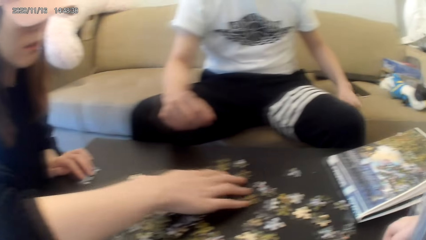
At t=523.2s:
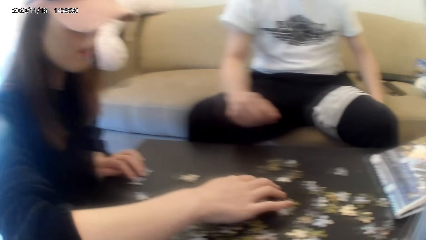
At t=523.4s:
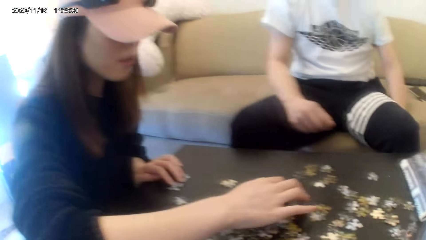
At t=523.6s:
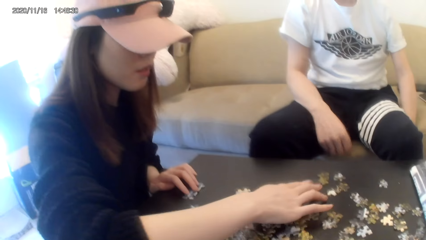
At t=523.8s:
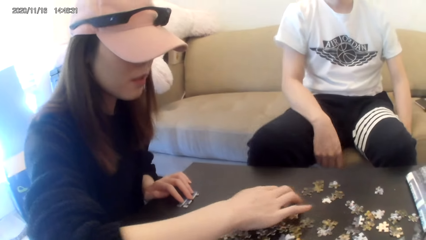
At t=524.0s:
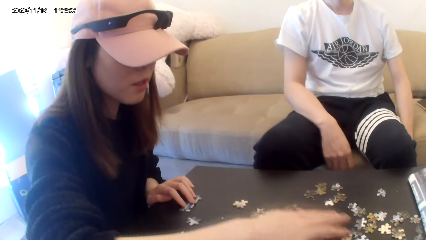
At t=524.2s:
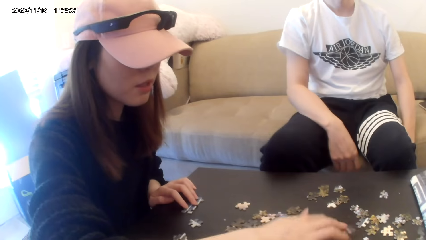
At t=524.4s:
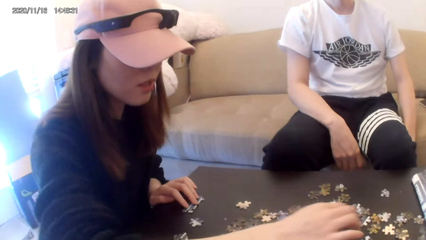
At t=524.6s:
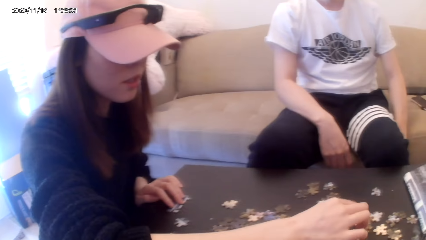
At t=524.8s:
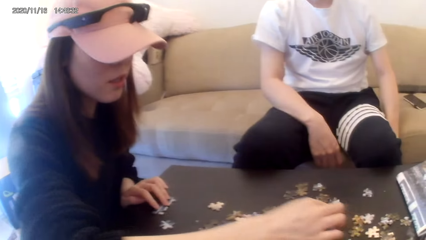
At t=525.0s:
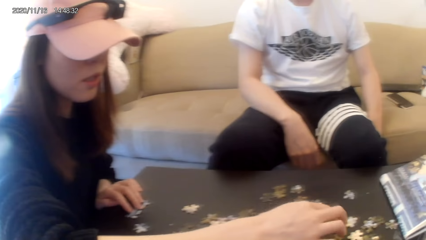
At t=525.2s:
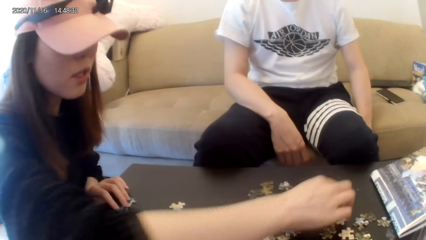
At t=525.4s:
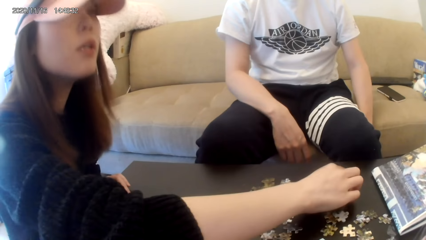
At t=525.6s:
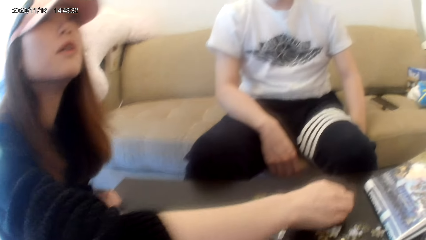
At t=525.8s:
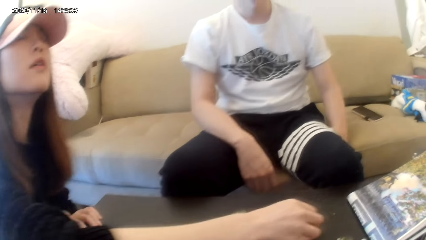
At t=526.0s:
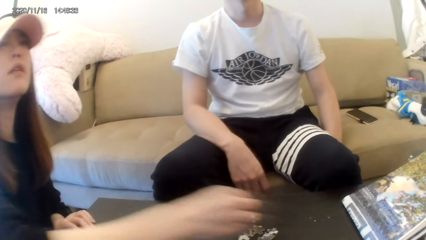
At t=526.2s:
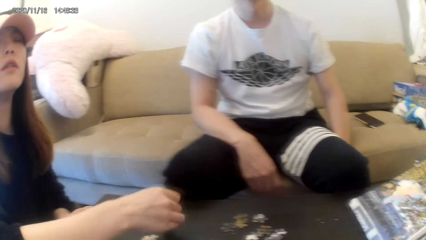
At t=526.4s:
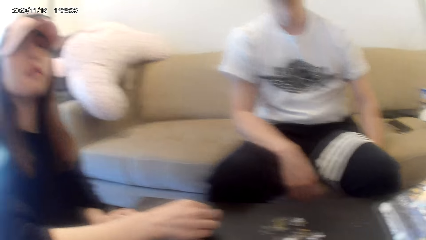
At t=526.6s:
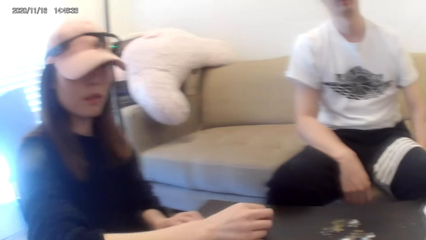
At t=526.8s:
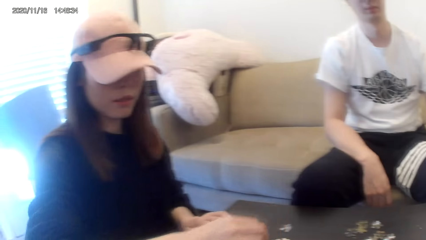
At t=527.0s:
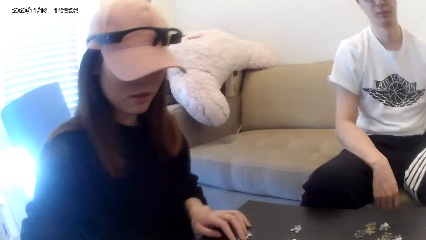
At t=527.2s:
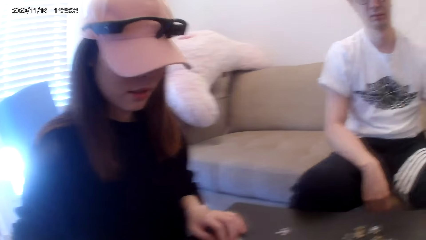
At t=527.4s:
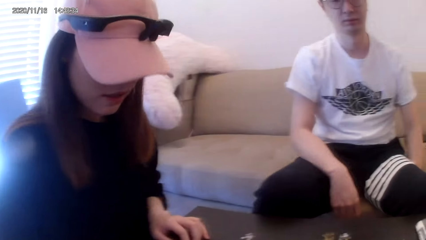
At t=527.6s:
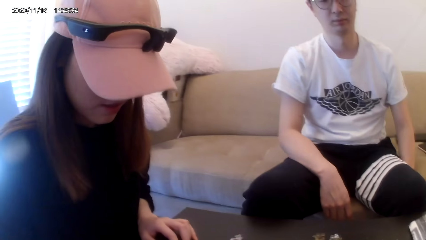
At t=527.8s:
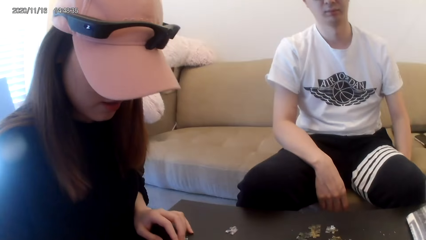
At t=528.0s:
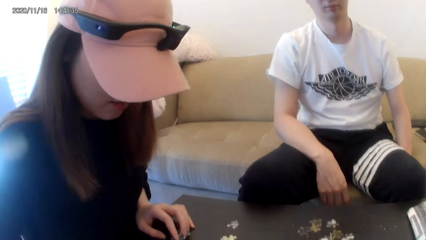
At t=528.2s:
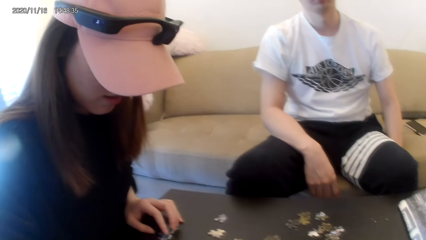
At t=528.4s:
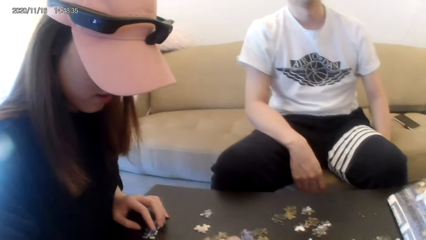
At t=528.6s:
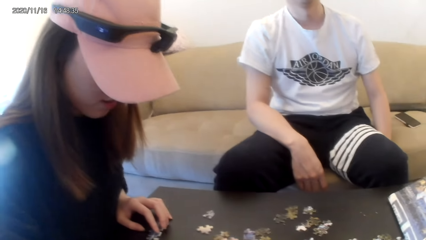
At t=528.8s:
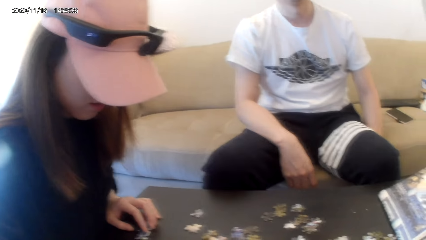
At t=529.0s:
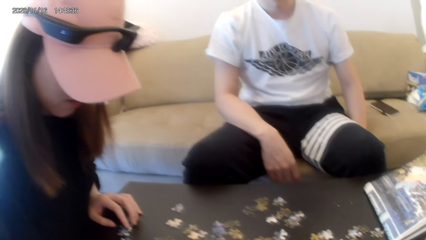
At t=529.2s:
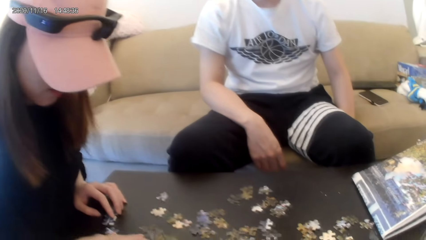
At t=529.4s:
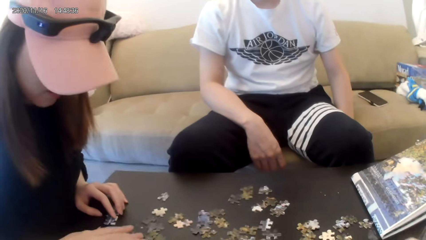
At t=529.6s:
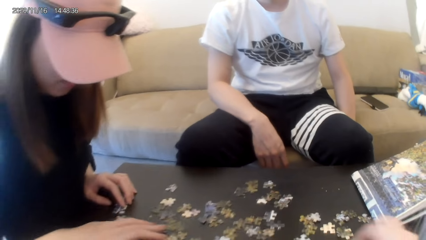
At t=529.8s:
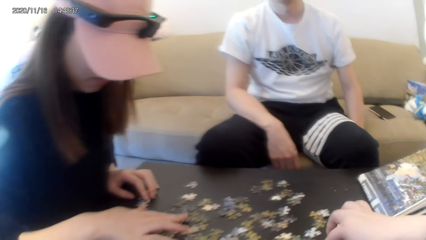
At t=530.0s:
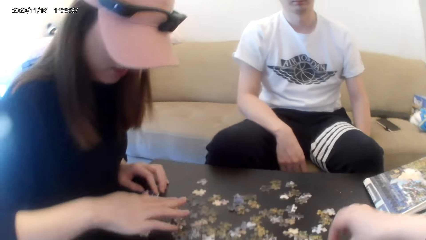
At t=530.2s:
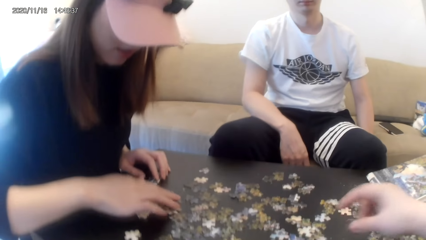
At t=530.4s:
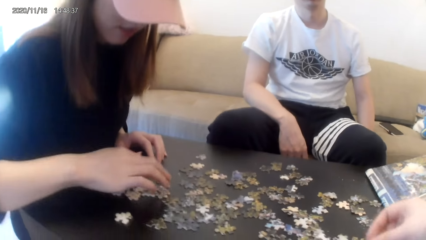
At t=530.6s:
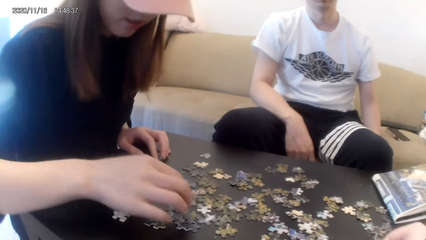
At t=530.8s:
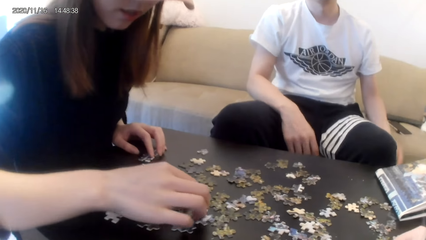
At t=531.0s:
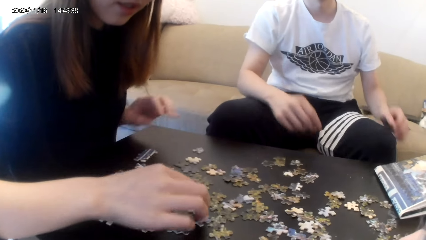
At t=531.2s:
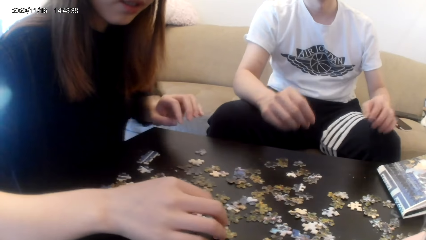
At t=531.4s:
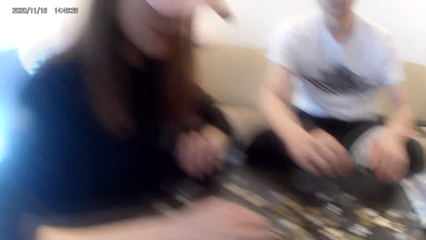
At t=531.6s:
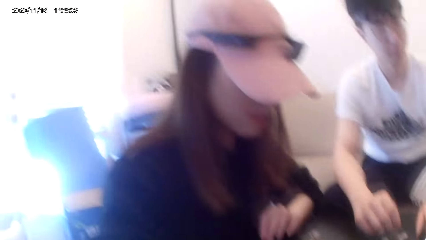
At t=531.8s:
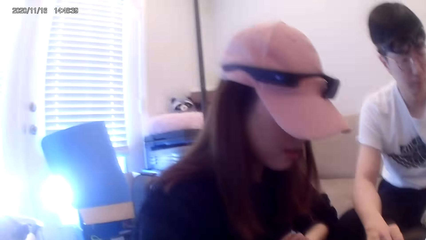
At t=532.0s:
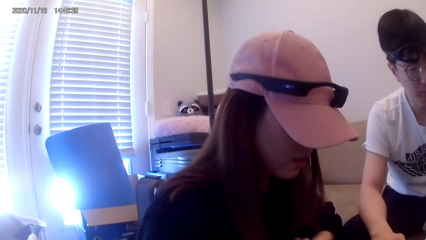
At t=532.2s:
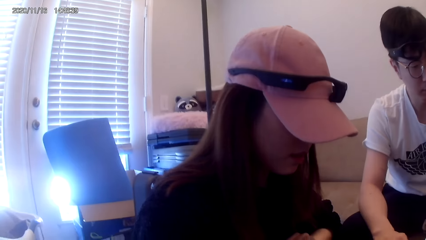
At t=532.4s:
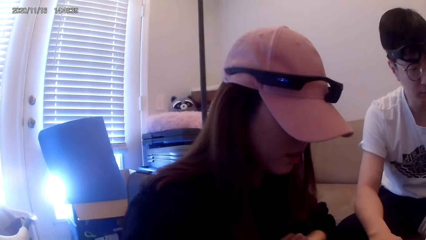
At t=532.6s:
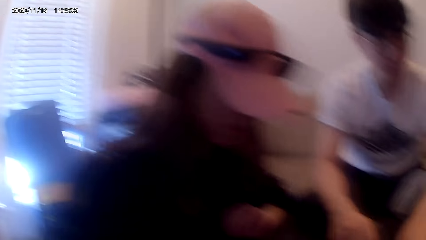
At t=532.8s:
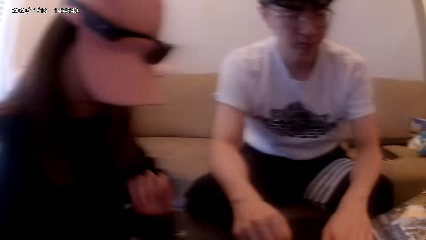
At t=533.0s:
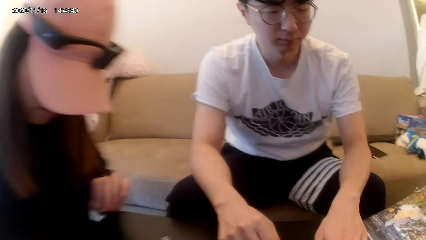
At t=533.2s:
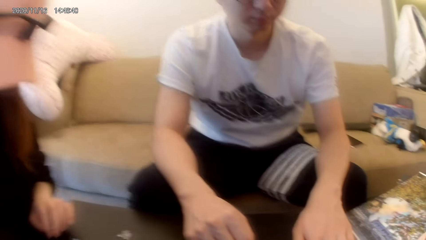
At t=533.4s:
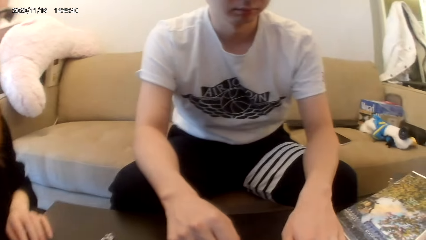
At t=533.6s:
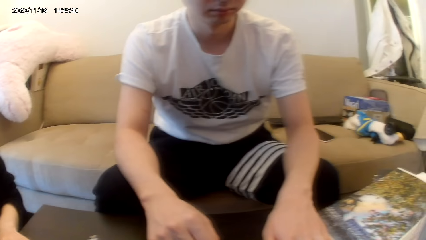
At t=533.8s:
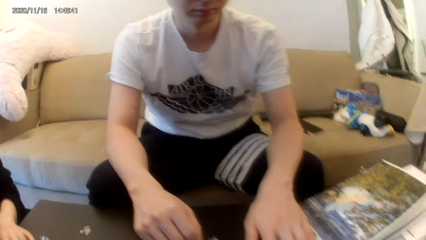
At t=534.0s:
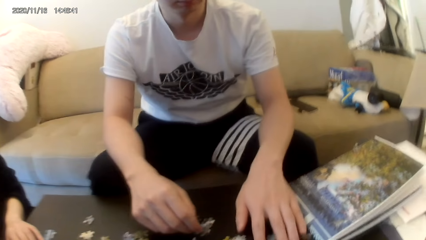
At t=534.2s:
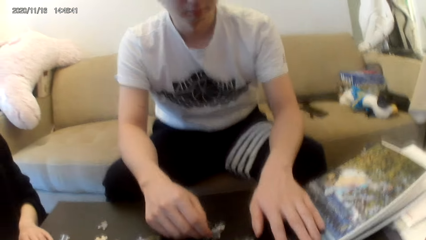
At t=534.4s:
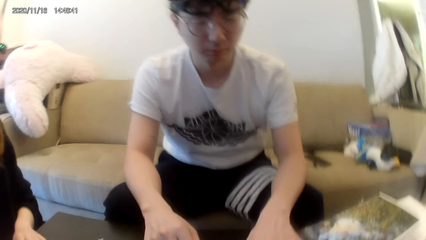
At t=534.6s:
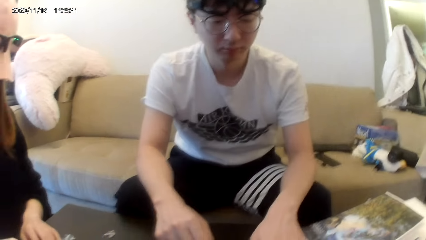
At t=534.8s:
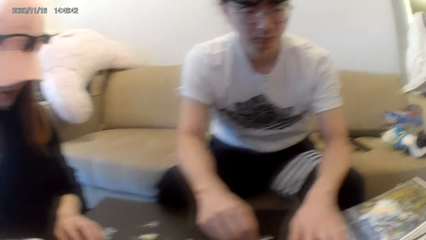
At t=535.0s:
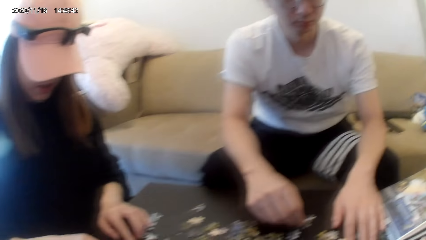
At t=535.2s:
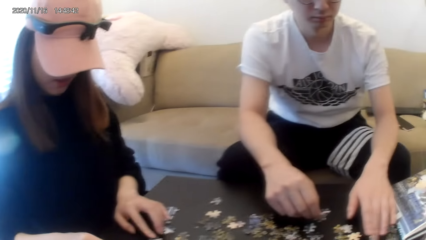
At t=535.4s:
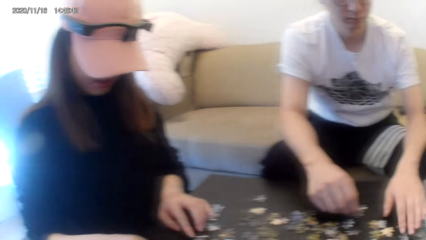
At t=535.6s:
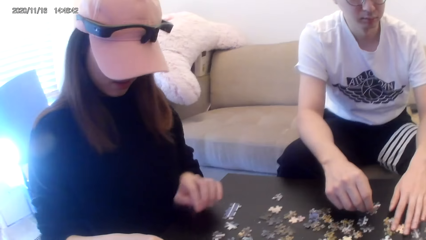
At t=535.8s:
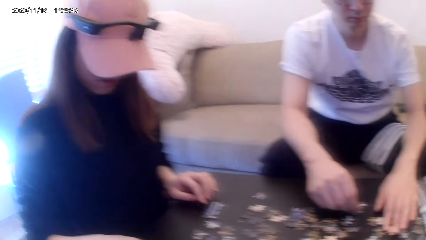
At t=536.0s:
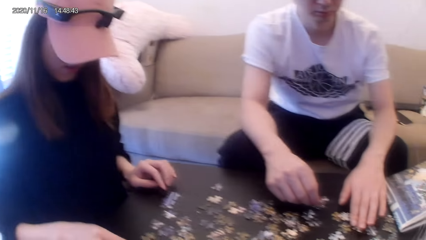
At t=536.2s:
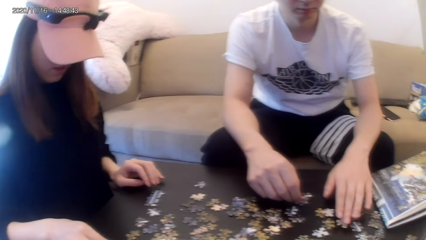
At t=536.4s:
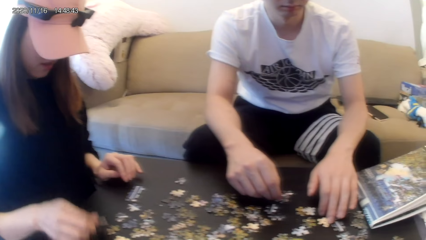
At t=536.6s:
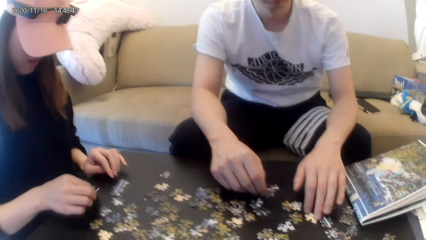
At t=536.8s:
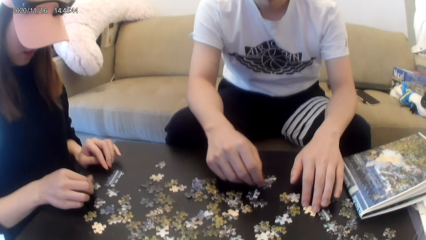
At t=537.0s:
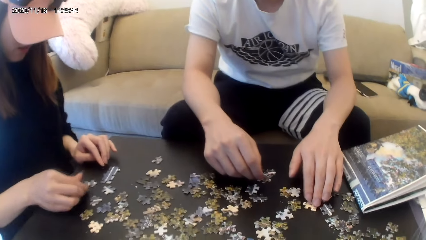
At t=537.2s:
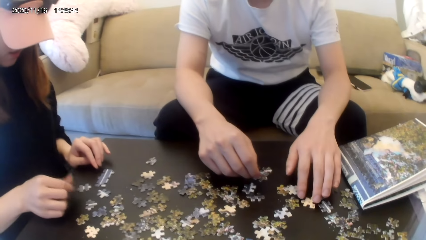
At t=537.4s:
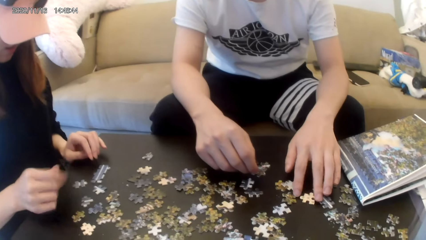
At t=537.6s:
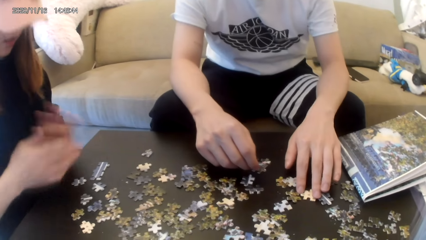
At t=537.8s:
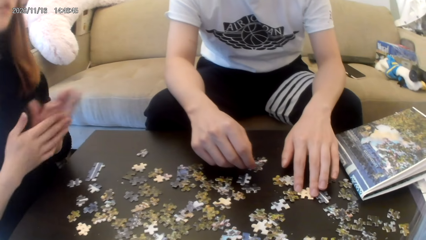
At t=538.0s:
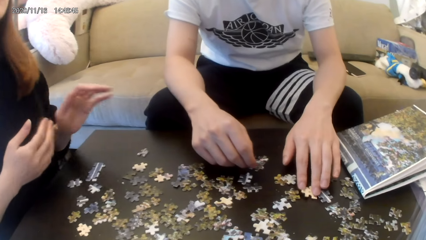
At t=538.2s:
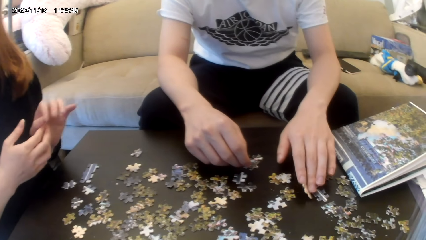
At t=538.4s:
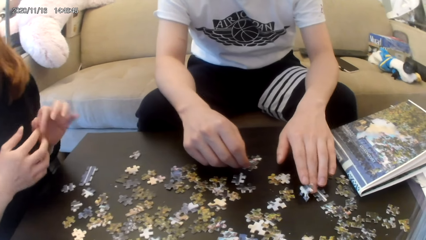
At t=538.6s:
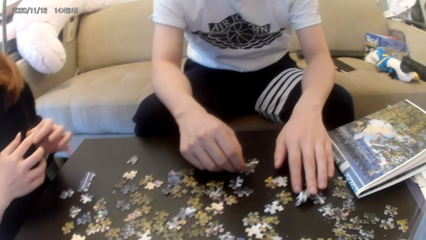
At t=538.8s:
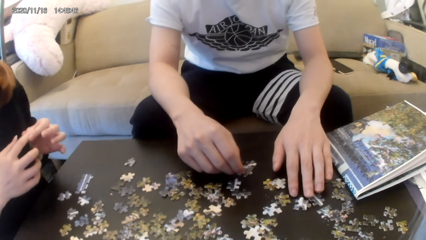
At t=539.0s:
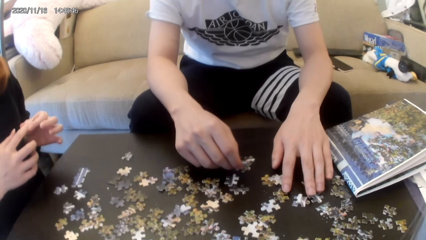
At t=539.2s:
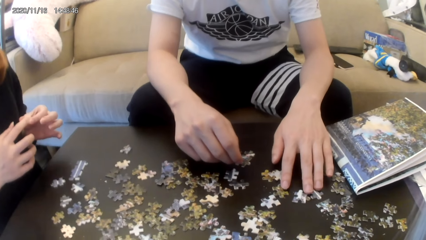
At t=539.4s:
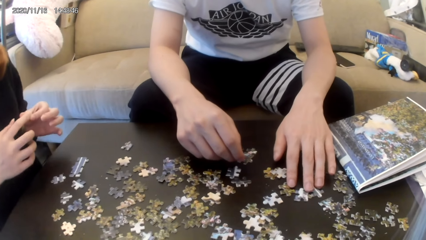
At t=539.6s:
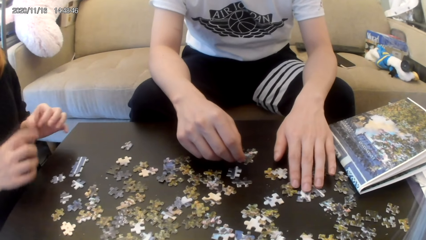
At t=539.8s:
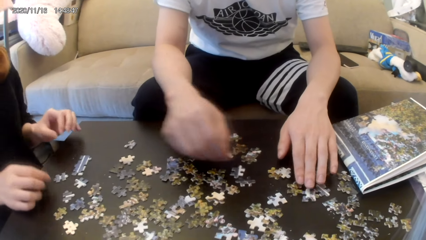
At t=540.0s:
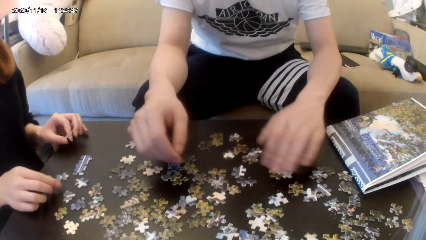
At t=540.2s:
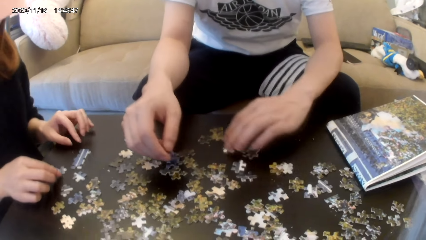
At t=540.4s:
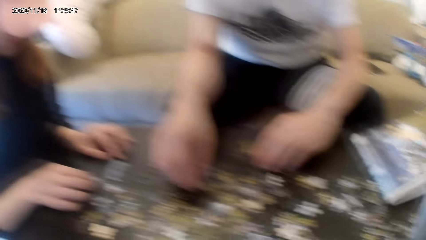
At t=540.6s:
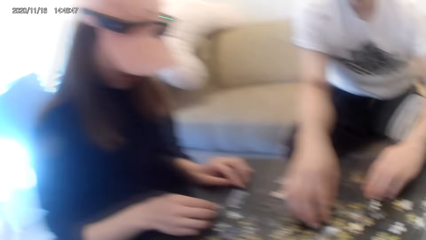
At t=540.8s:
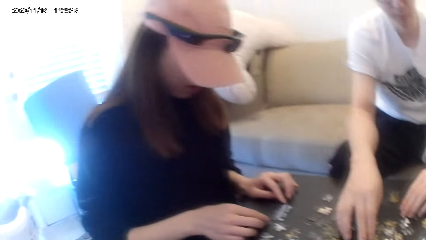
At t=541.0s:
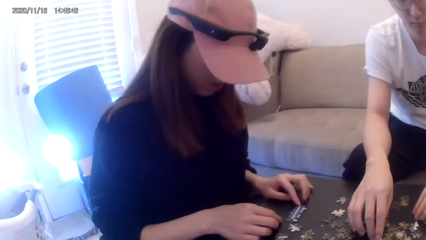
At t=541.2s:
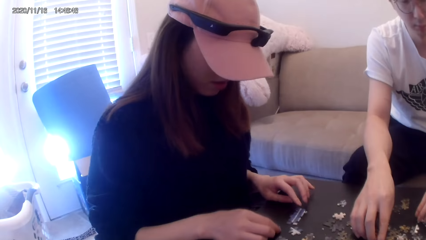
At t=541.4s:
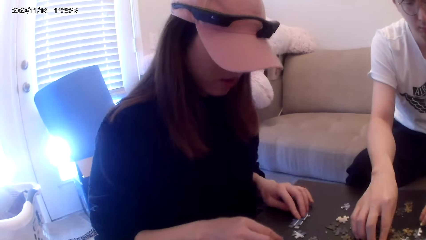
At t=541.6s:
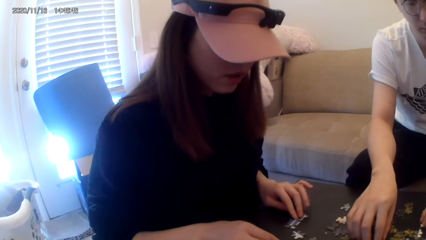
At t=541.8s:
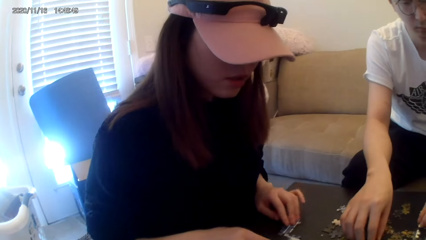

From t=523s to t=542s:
The man lifts hands up. The camera wearer plays the puzzle. The man touches the puzzle. He touches the puzzle again.
